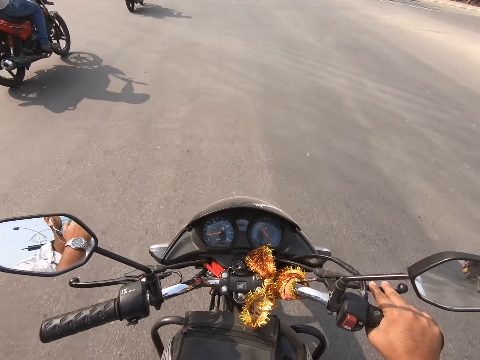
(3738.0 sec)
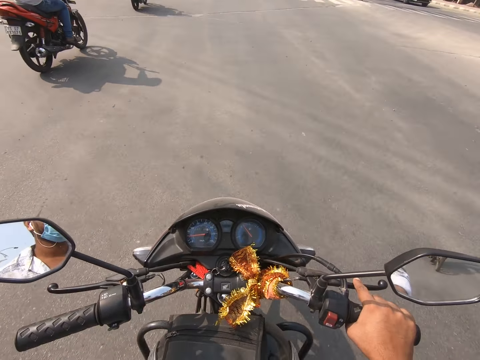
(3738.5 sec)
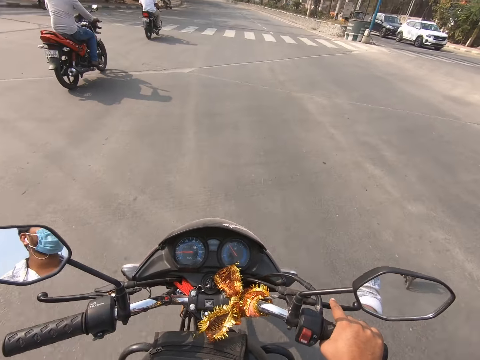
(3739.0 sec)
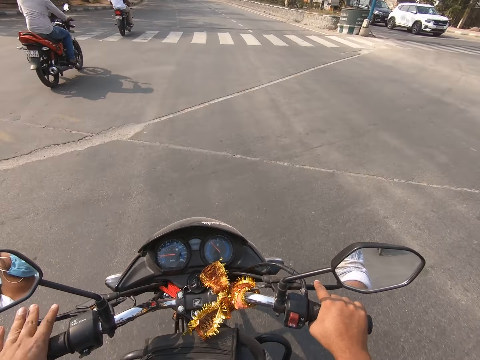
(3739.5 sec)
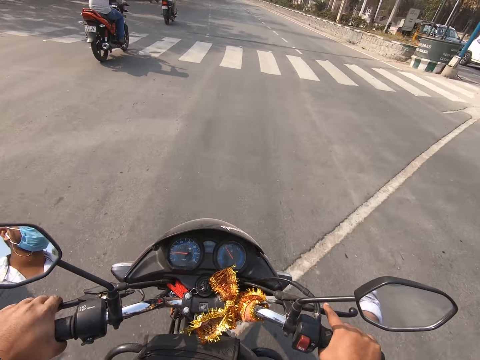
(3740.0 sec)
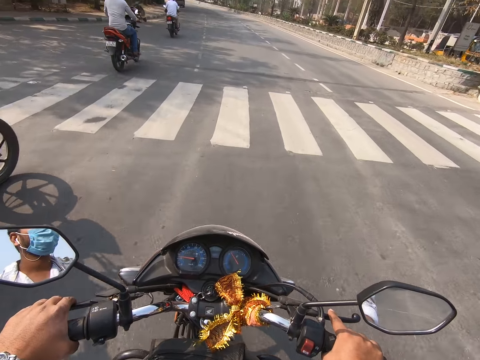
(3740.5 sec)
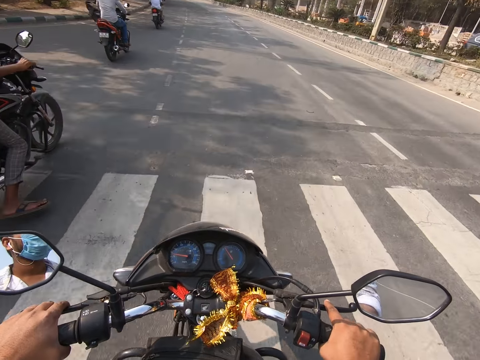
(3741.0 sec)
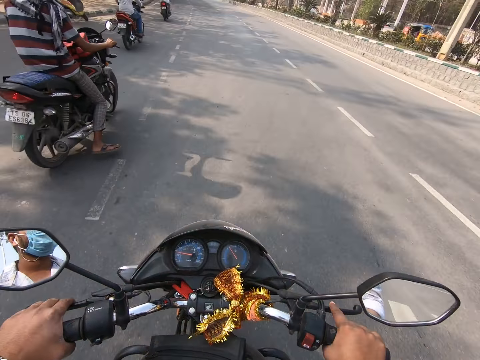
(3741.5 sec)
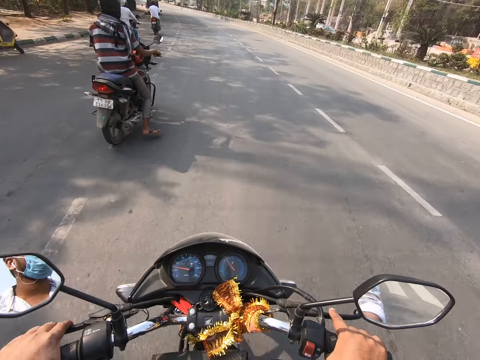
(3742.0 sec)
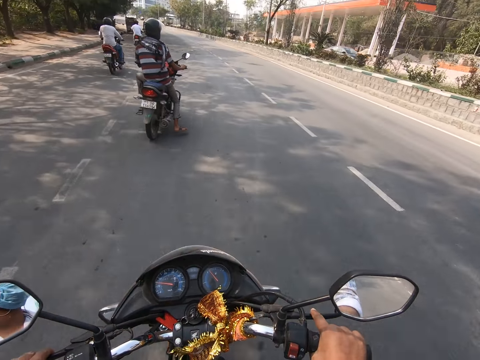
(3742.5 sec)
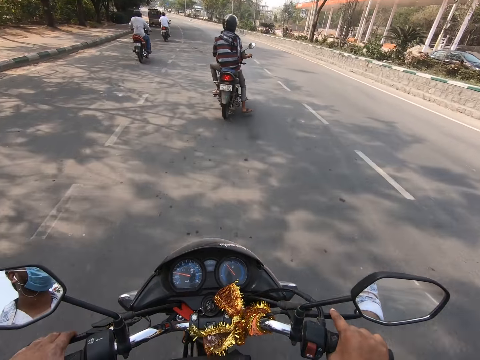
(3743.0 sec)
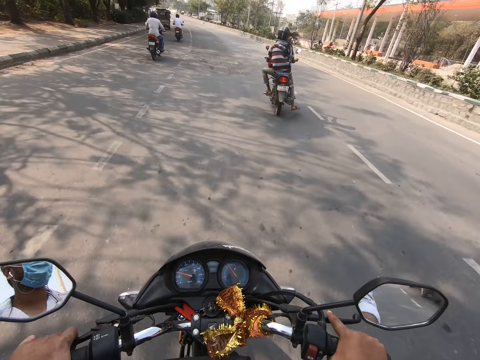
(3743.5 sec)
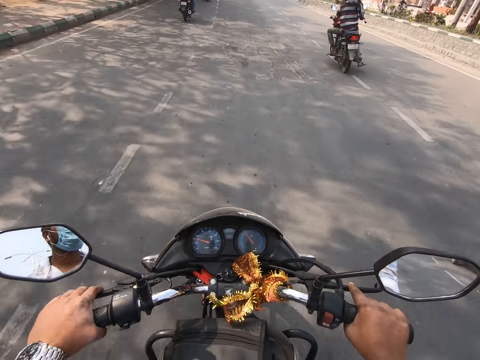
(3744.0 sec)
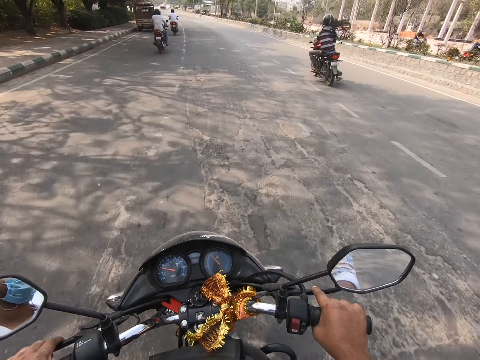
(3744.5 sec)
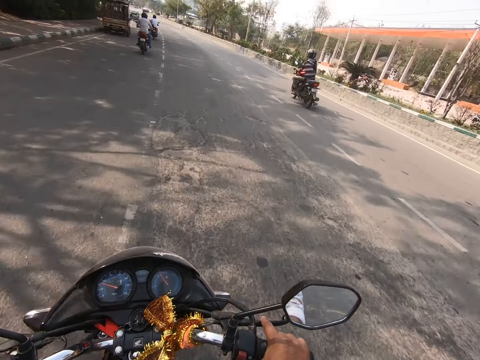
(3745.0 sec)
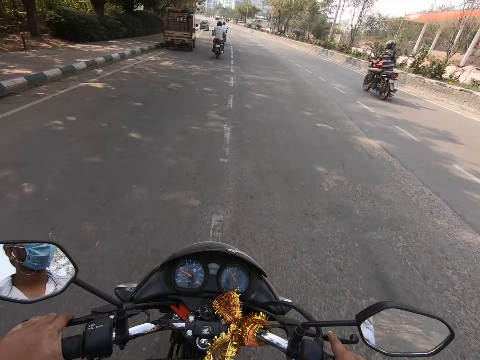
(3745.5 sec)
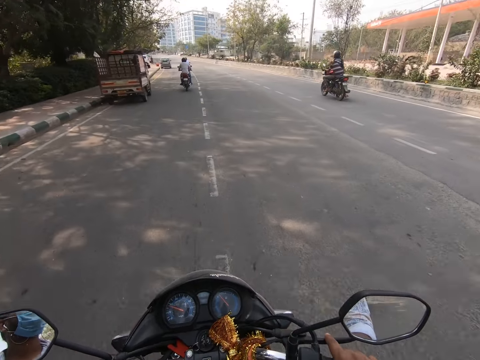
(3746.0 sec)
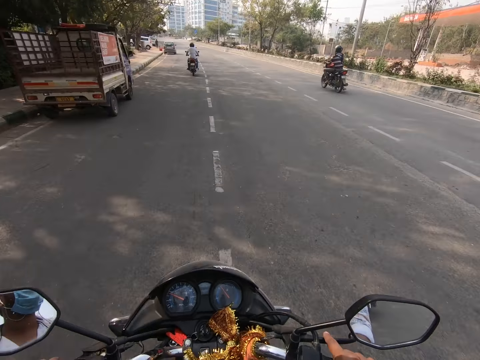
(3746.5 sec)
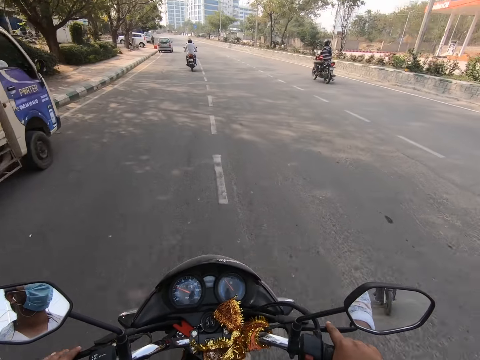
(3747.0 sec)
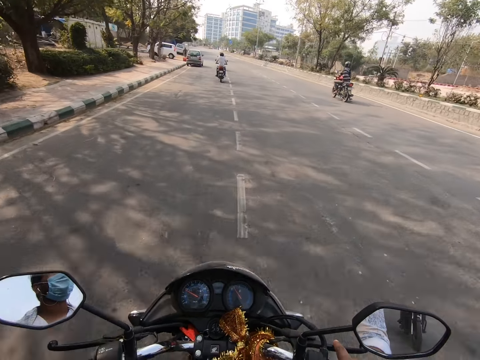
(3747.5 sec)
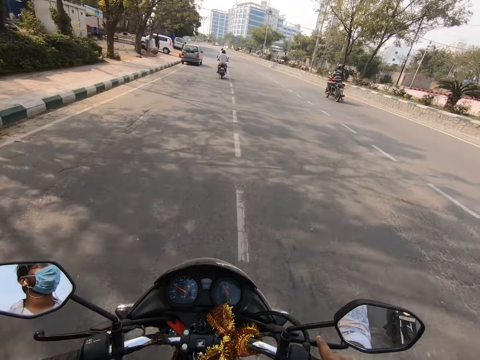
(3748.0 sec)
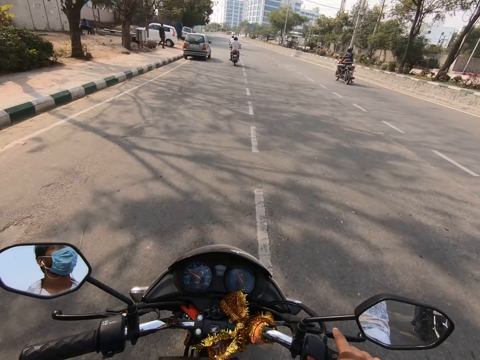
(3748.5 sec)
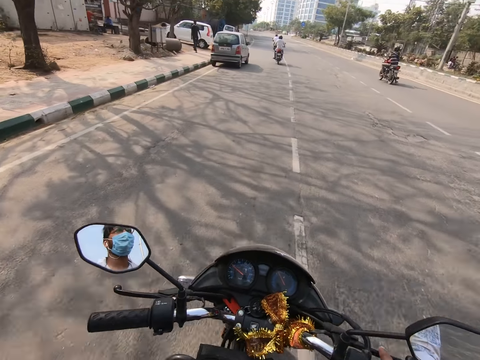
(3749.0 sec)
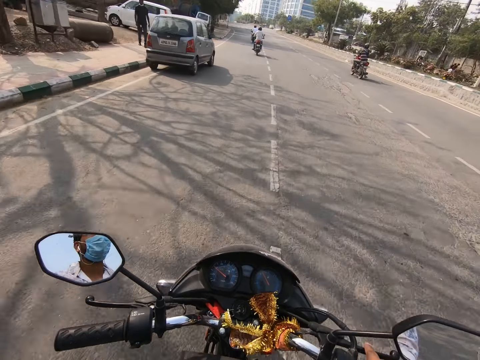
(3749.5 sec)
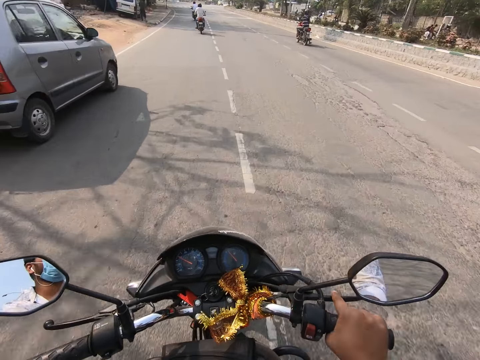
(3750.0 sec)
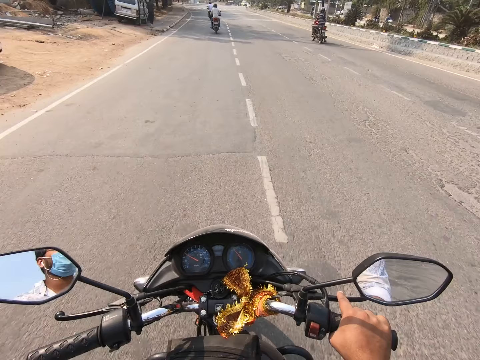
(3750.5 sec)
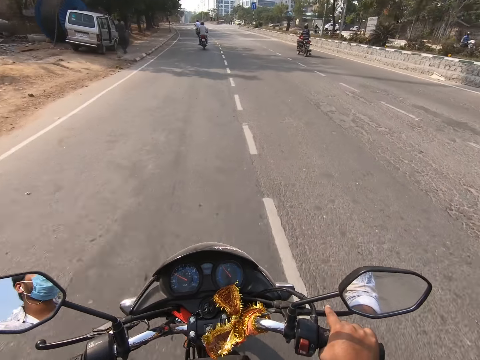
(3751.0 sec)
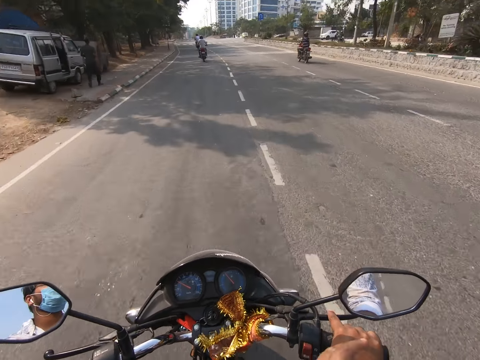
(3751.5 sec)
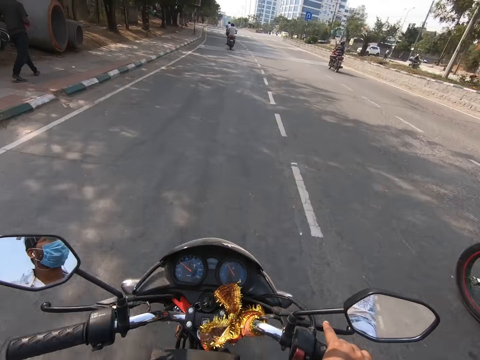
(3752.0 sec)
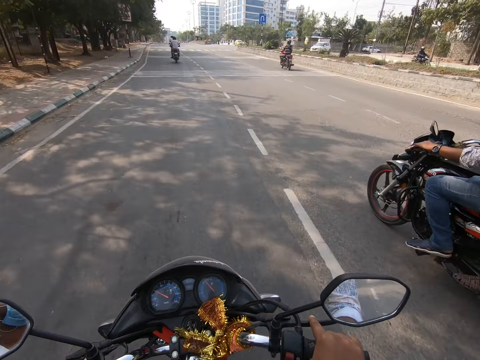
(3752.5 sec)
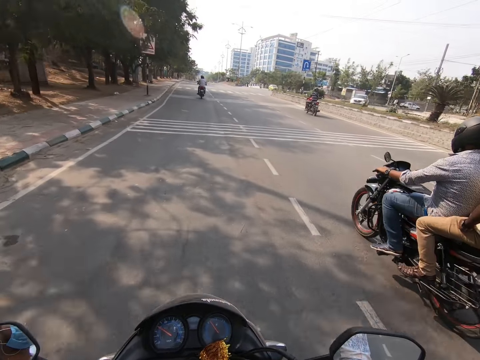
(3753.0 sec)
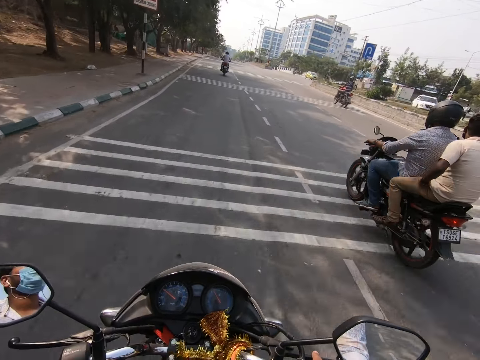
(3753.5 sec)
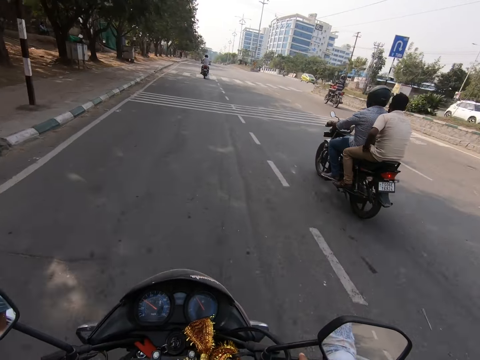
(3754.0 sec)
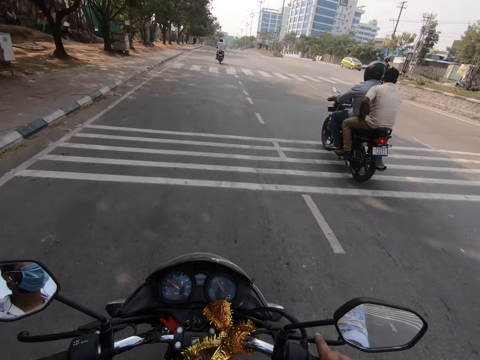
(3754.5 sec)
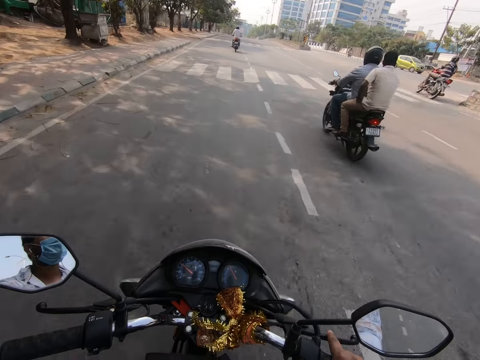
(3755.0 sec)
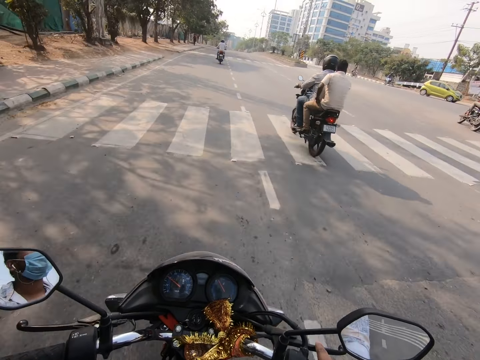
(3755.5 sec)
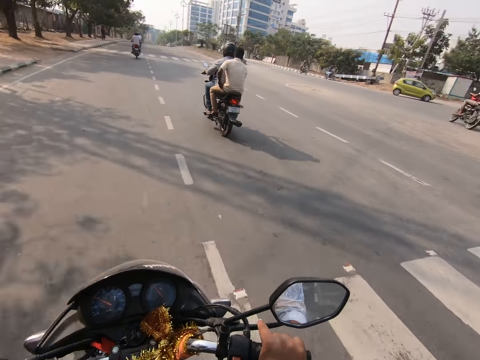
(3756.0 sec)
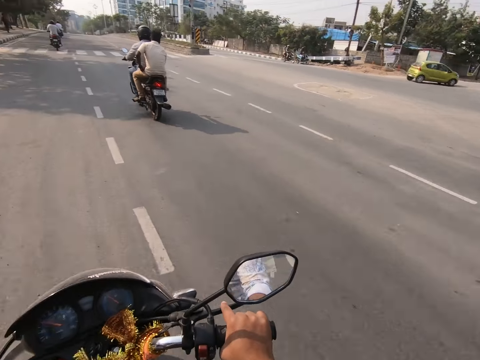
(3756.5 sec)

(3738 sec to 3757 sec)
A motorcycle rides past the camera wearer.

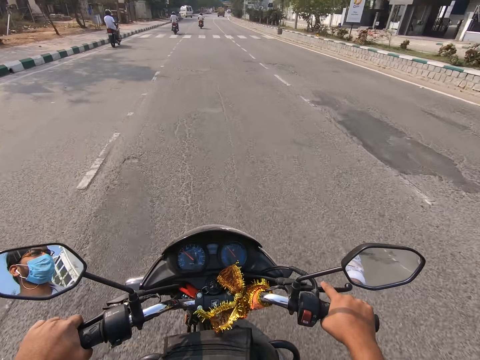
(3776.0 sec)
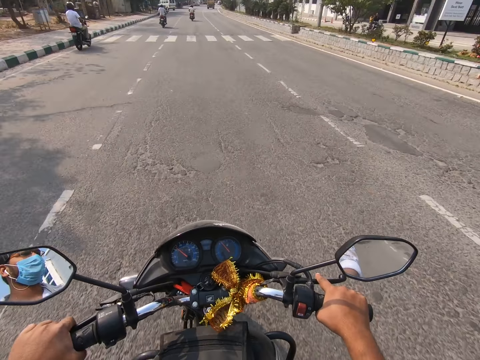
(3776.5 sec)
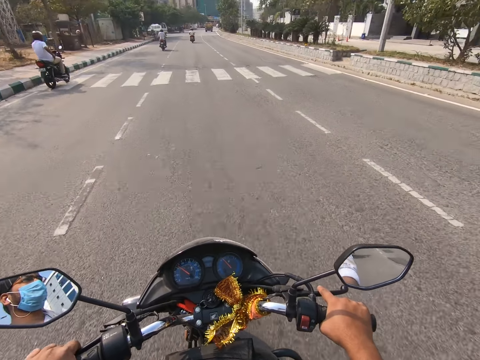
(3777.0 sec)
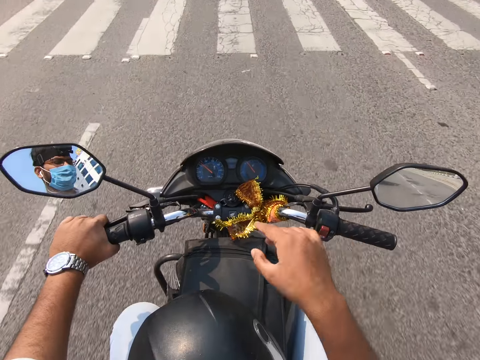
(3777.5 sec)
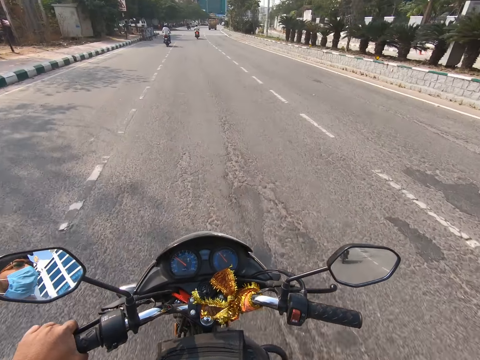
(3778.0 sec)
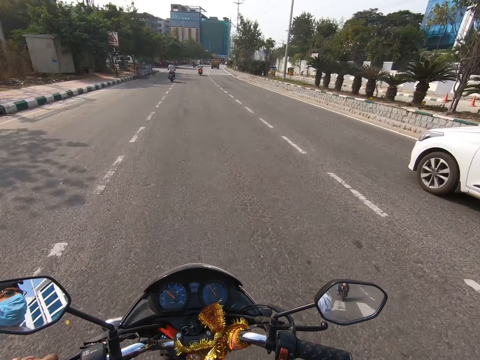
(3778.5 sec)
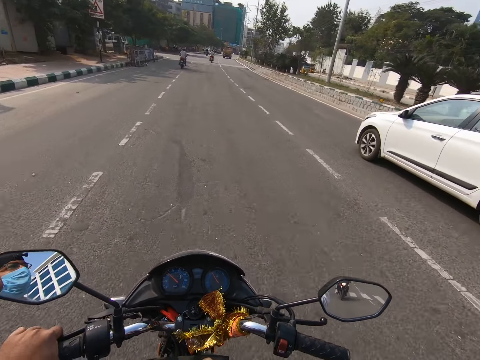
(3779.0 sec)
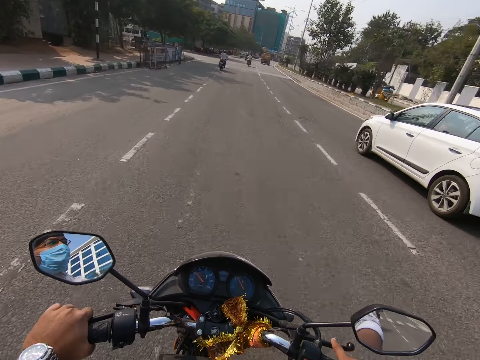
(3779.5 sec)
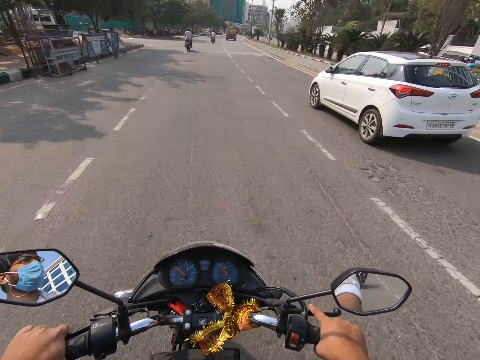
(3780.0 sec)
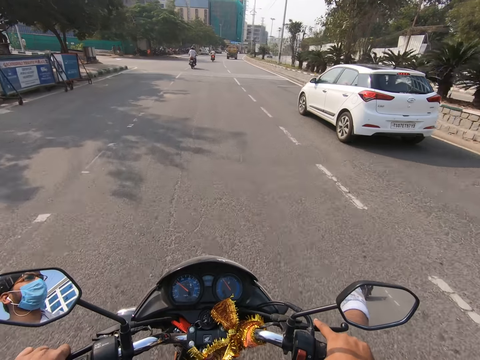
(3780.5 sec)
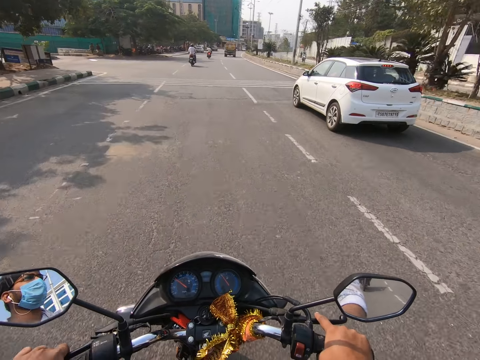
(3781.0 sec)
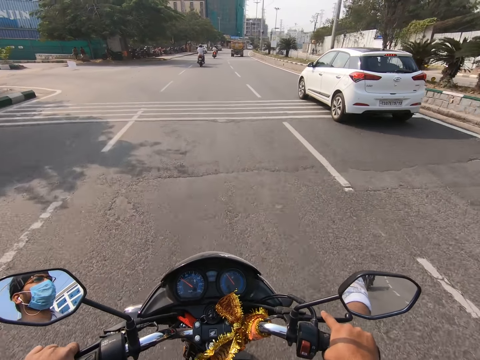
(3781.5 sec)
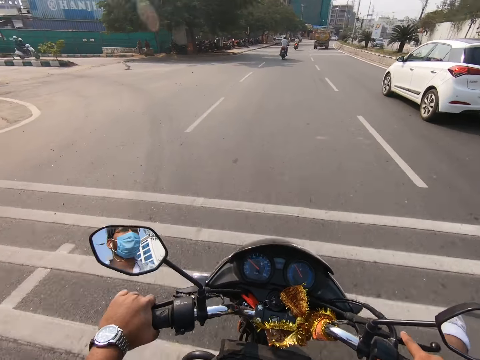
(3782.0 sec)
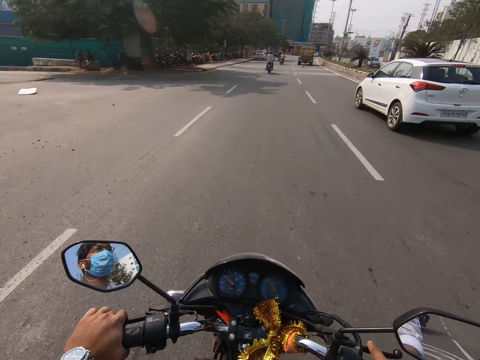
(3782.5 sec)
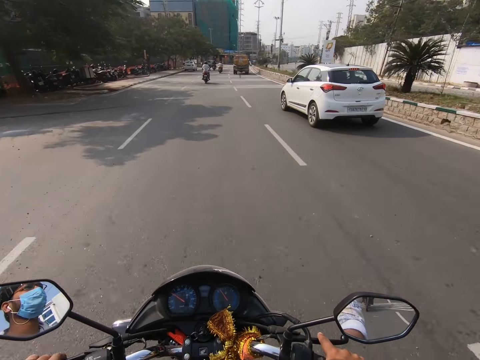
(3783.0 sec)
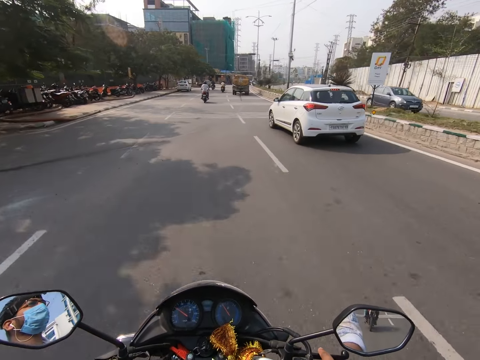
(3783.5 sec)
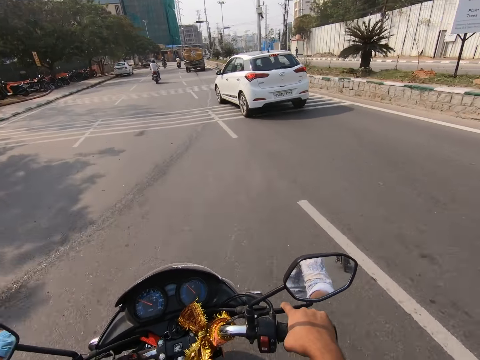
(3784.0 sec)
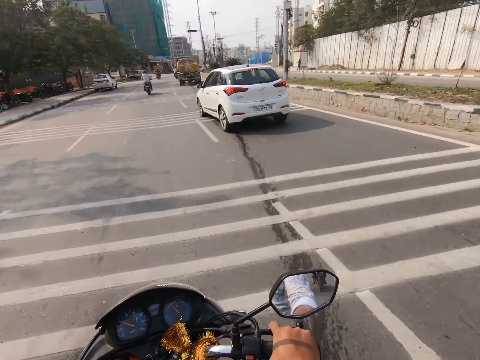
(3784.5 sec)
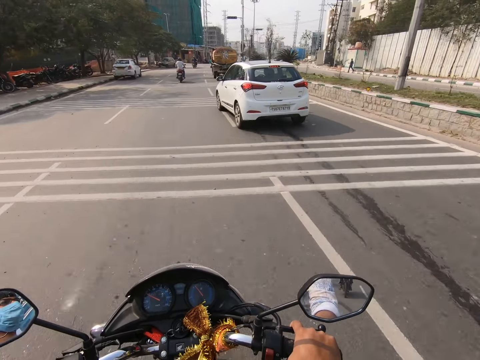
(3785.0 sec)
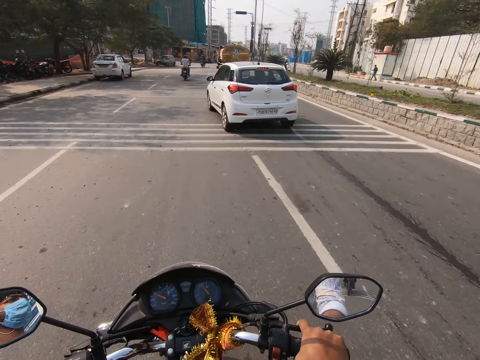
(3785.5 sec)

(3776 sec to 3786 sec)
A white car drives past the camera wearer.
